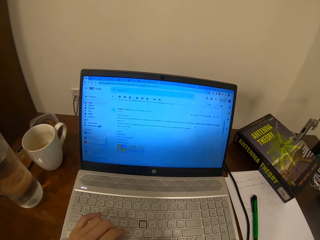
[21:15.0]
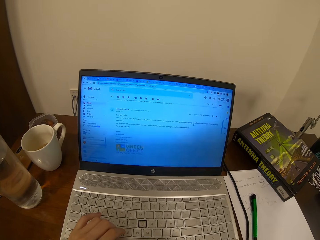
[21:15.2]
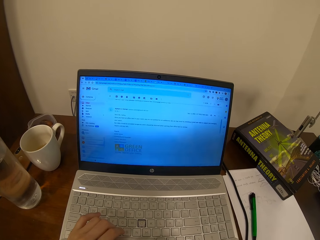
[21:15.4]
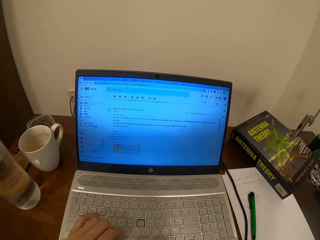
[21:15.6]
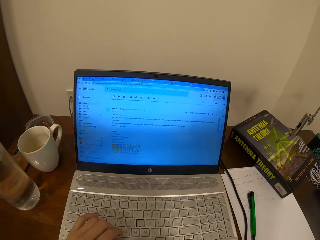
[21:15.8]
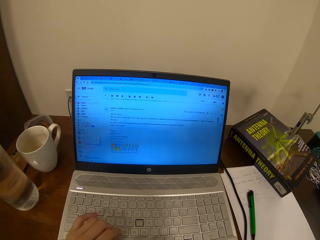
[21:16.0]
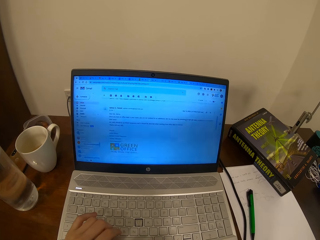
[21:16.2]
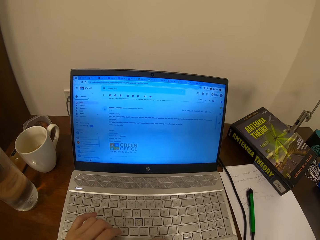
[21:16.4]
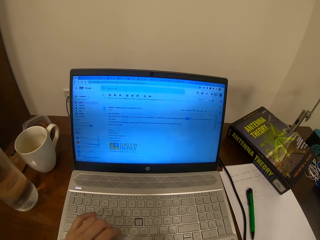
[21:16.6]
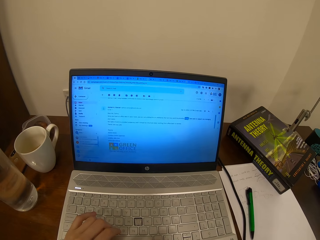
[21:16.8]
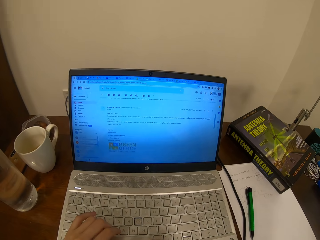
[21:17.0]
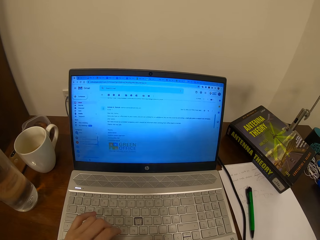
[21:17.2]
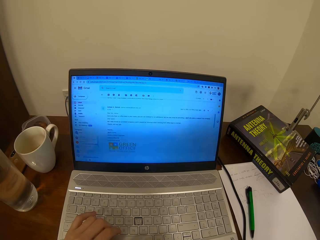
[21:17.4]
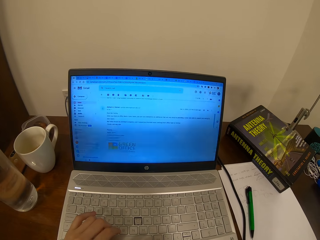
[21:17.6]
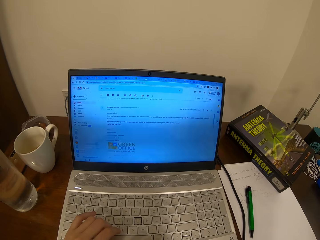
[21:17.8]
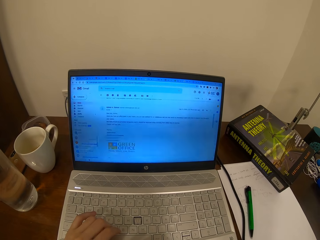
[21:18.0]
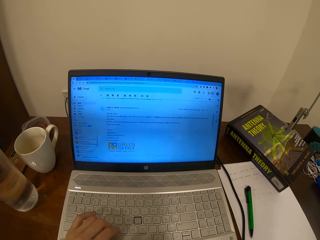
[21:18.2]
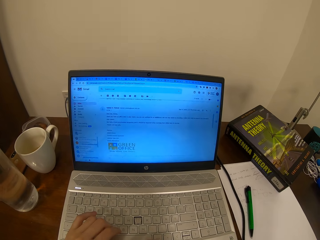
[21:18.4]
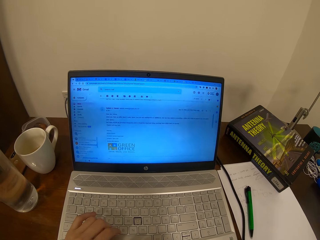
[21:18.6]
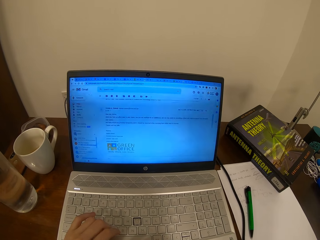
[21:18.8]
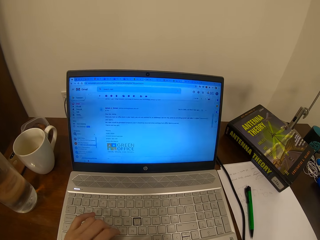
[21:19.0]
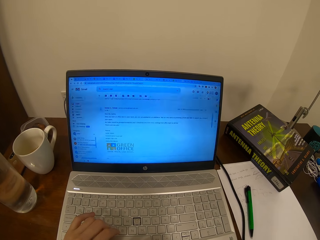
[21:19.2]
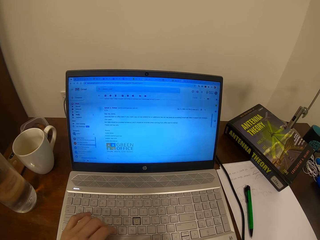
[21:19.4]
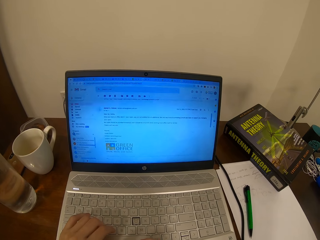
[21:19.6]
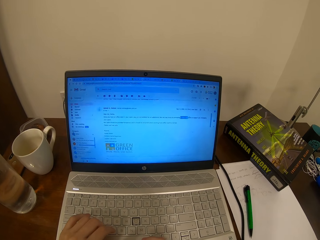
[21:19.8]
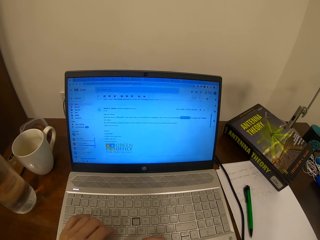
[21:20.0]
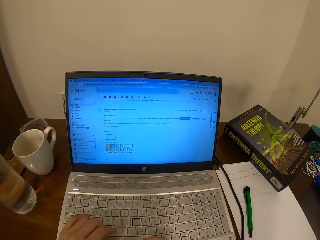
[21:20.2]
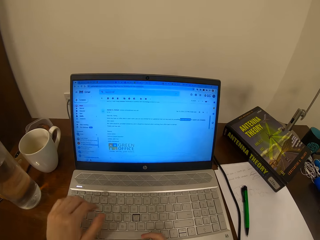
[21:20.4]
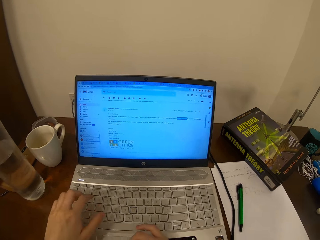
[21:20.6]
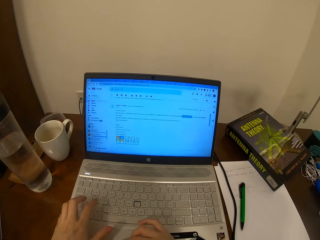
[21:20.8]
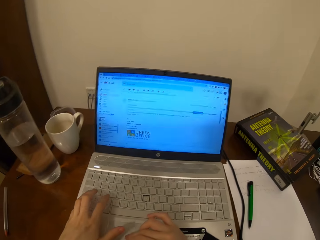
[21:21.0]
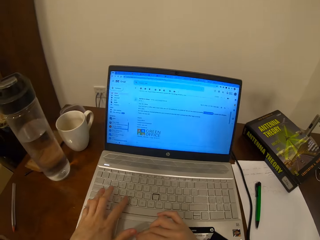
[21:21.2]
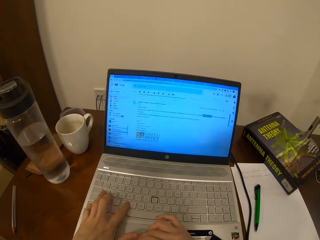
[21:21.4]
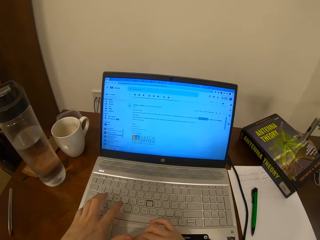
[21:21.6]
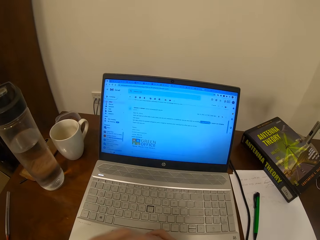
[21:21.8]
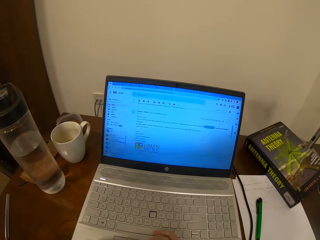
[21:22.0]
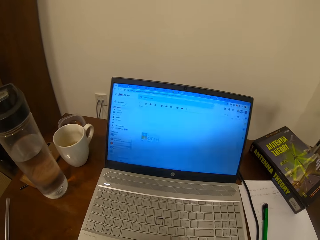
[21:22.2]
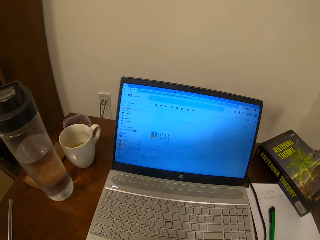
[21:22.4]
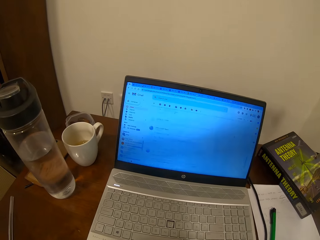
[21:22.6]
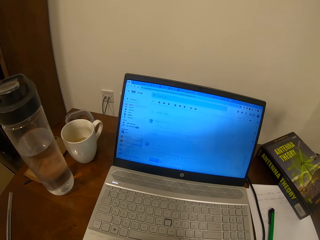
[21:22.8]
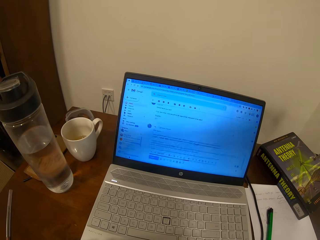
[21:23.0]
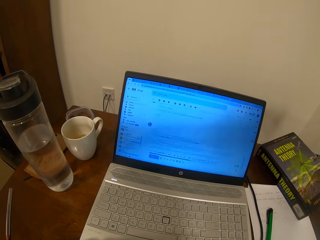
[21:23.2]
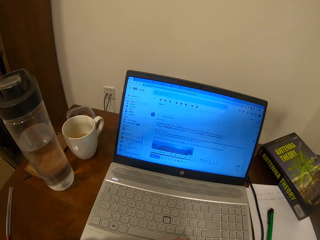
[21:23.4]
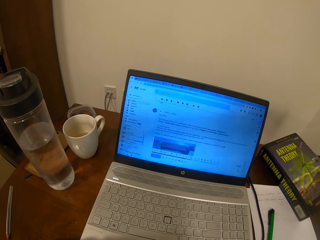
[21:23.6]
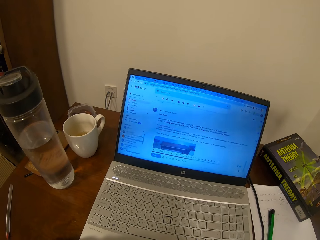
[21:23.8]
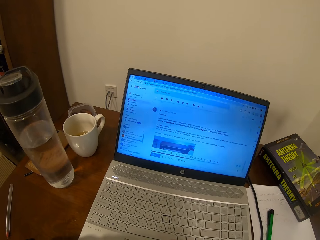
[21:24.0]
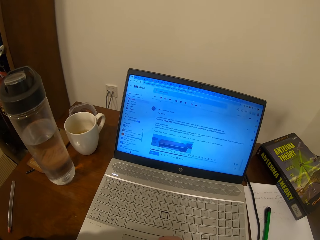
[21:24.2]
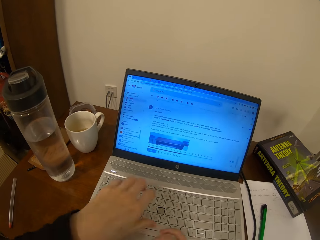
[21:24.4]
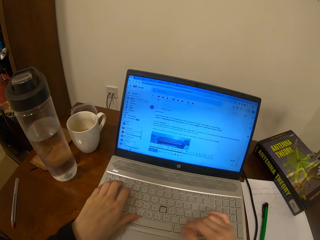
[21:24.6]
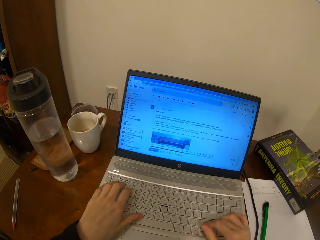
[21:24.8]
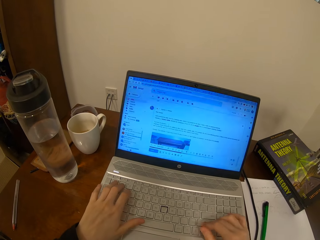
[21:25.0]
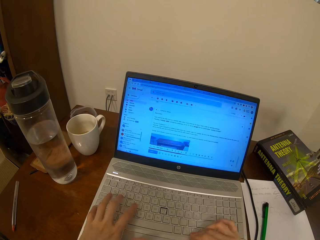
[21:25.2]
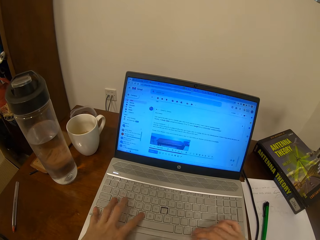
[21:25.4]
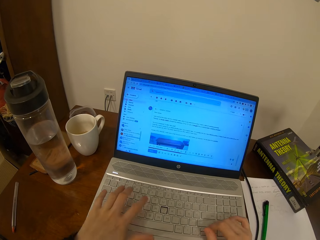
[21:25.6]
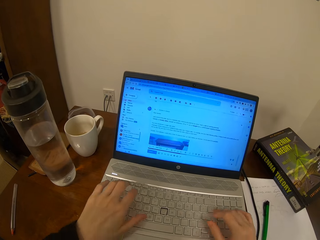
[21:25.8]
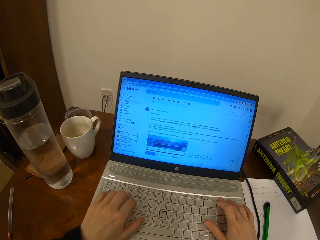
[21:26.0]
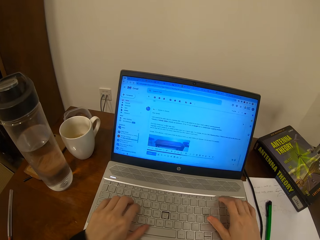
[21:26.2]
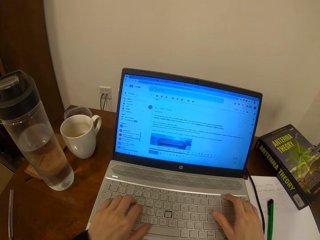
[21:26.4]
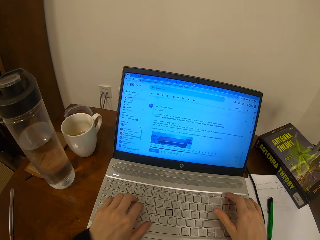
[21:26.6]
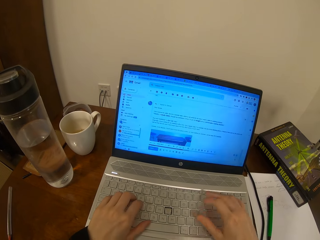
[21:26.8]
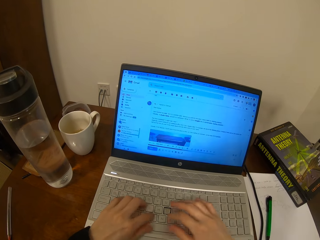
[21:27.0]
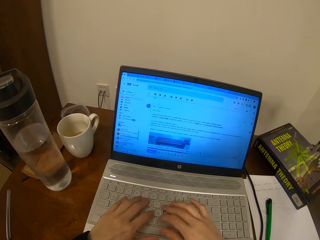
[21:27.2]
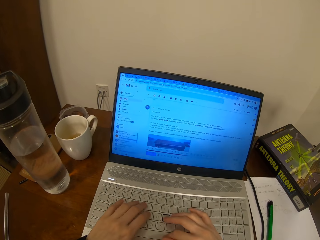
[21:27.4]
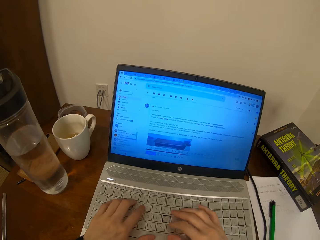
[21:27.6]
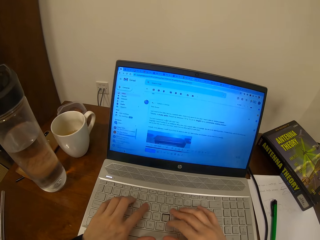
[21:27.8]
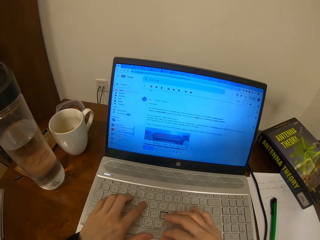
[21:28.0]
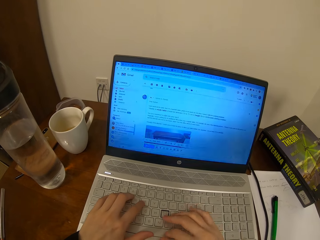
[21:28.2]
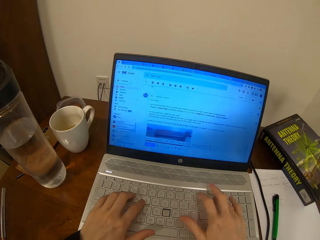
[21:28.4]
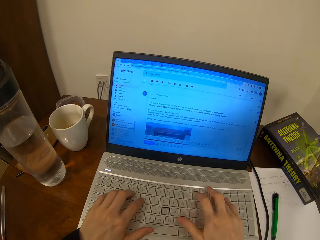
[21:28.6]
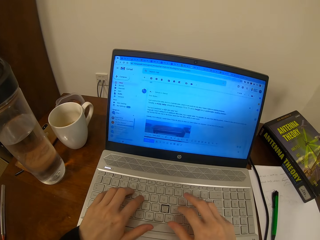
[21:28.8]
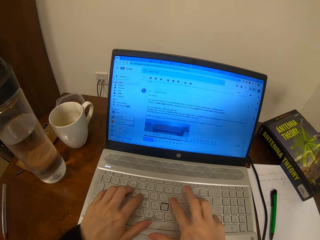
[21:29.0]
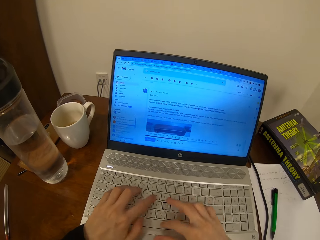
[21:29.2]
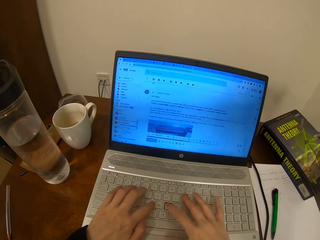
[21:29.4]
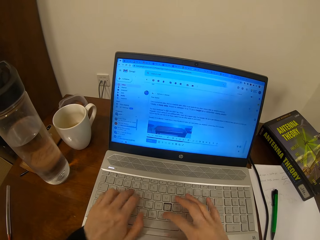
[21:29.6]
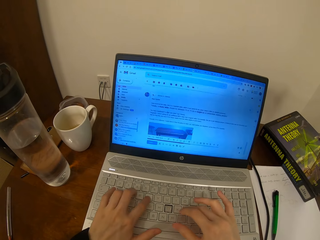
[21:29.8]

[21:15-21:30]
The camera wearer touches a mouse pad with the right hand. They type on the laptop keyboard with both hands.

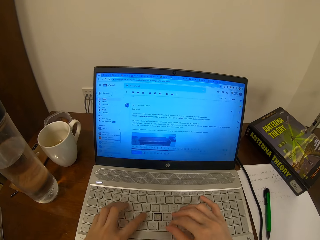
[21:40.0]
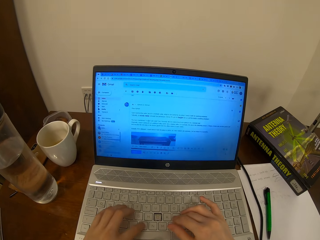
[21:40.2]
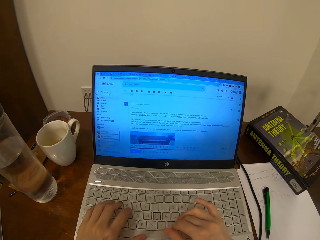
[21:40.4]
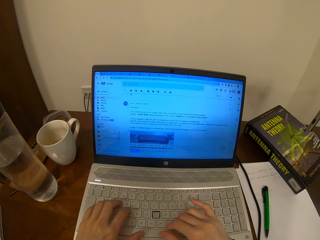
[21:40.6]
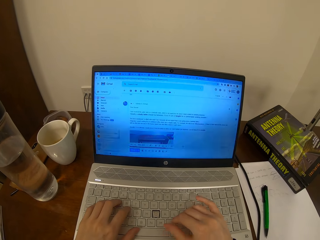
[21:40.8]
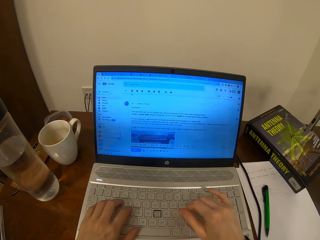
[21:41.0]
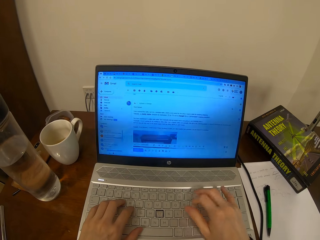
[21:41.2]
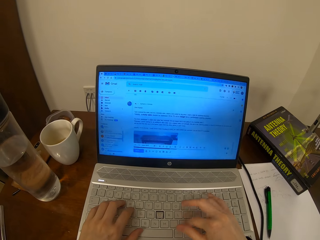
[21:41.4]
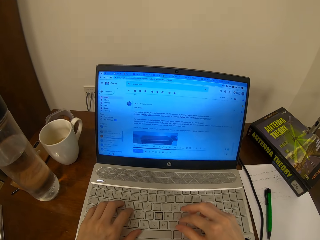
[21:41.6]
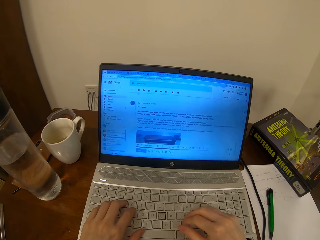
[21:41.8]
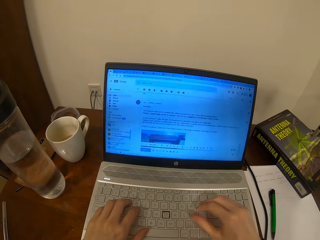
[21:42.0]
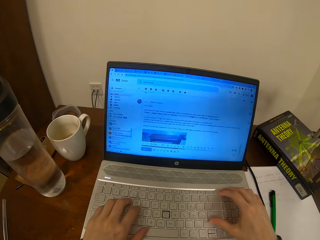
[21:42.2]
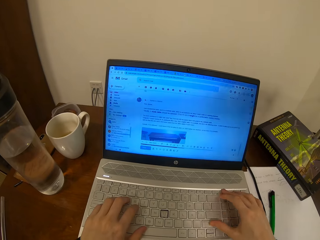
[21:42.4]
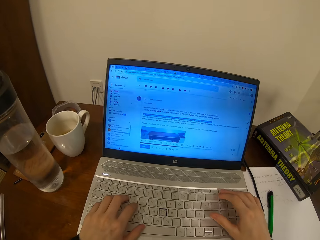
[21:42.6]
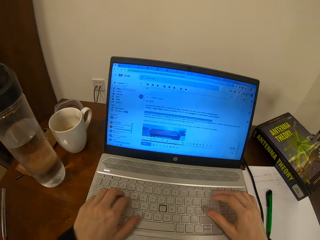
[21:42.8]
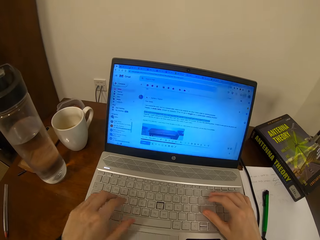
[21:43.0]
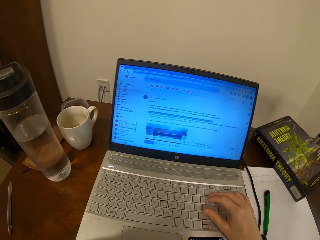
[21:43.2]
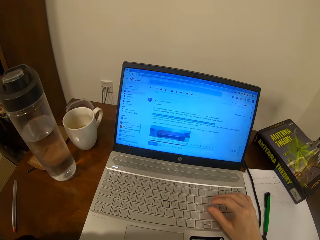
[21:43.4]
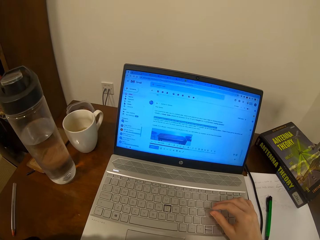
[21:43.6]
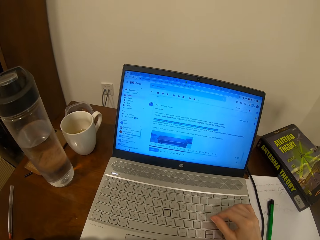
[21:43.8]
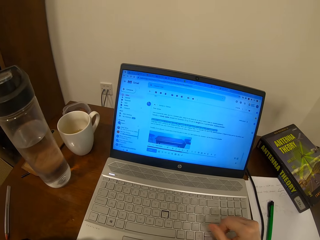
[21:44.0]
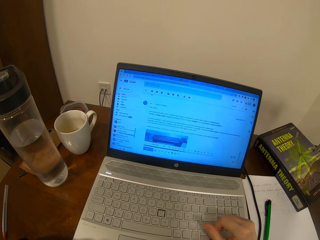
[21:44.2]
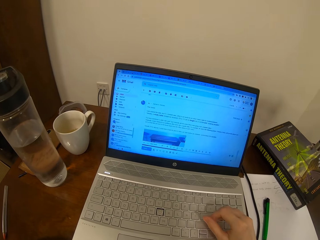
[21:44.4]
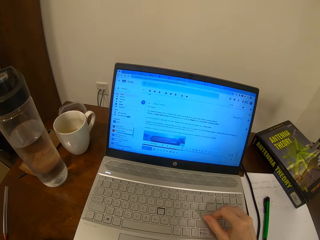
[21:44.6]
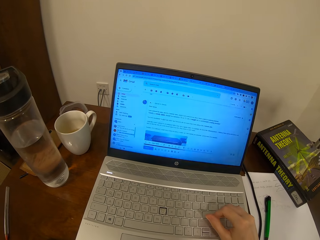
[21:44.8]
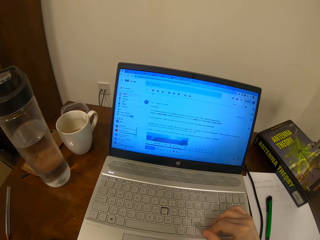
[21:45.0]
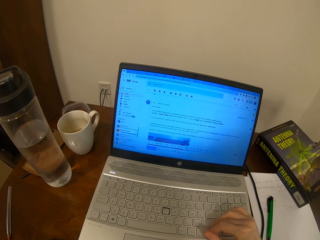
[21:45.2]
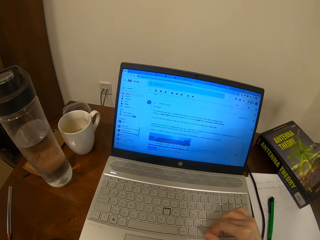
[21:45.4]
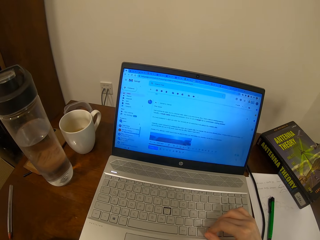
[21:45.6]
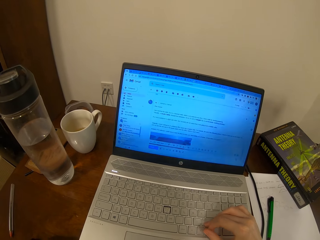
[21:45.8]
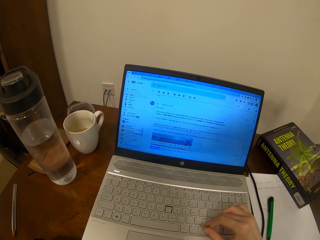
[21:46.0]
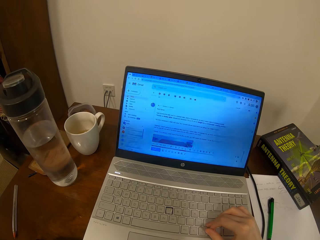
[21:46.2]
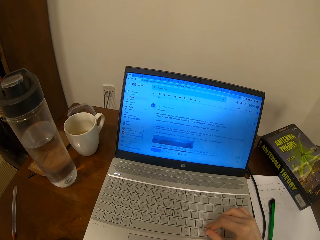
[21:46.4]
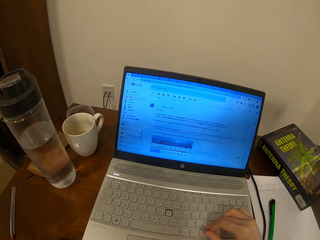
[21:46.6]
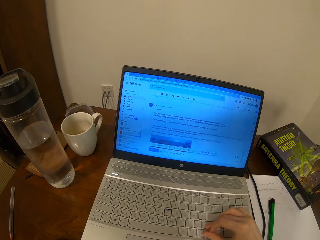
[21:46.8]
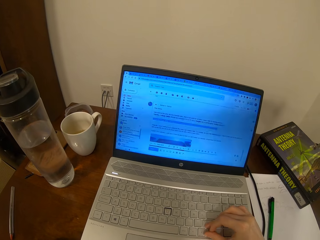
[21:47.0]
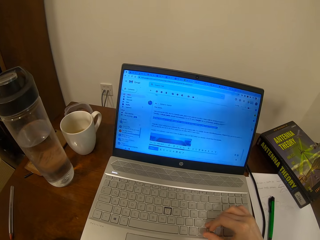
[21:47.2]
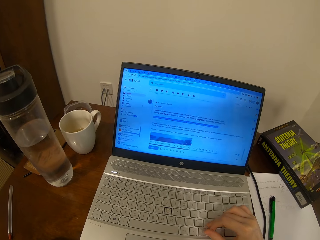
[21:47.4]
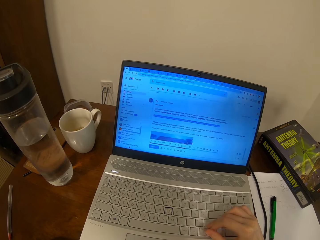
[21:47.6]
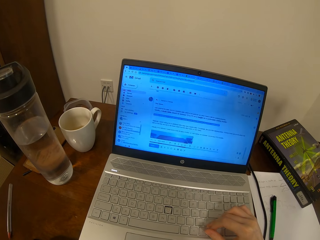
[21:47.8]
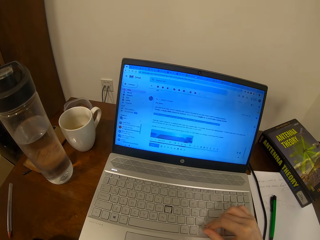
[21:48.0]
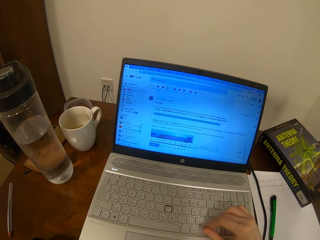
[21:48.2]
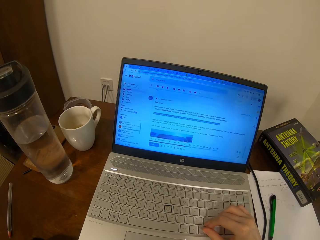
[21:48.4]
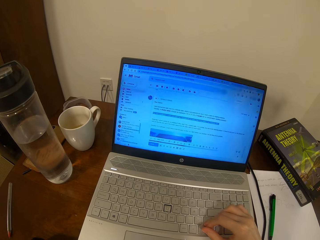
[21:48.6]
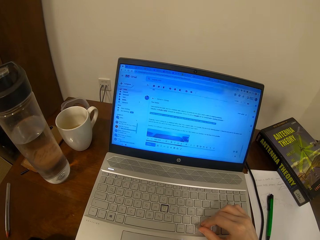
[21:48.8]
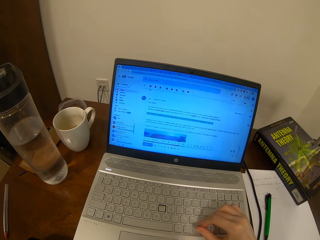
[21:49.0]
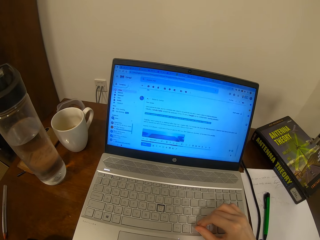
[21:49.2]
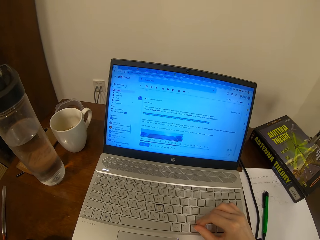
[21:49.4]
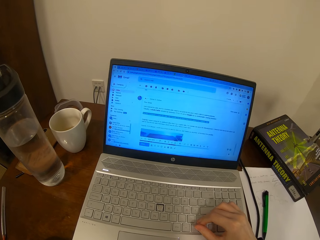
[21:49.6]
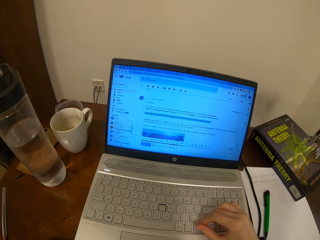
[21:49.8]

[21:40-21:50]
The camera wearer lifts the left hand. They scroll on the laptop.
